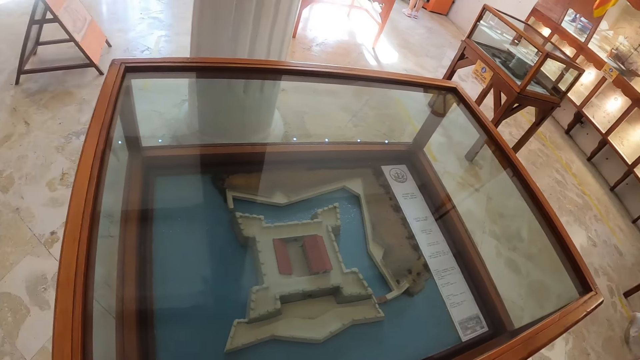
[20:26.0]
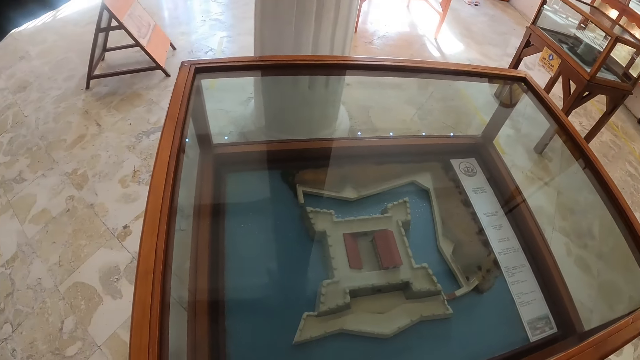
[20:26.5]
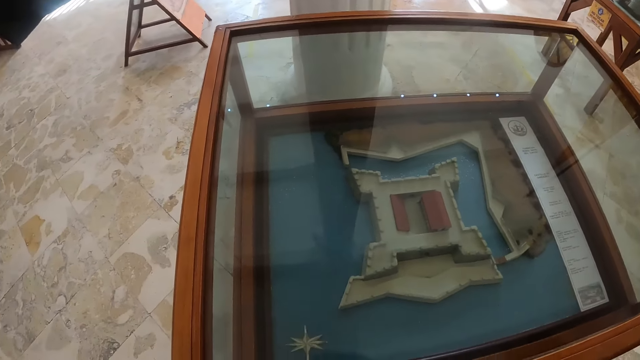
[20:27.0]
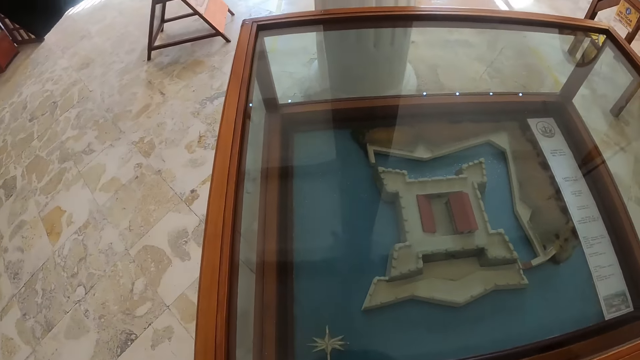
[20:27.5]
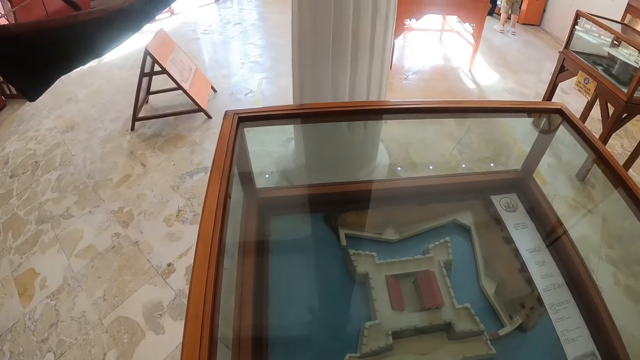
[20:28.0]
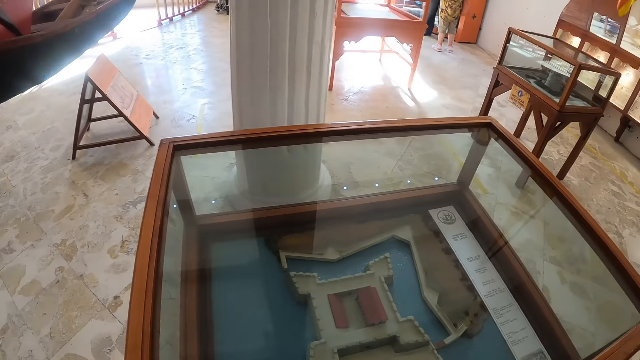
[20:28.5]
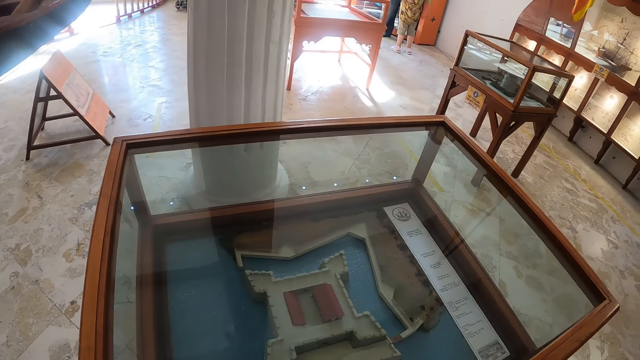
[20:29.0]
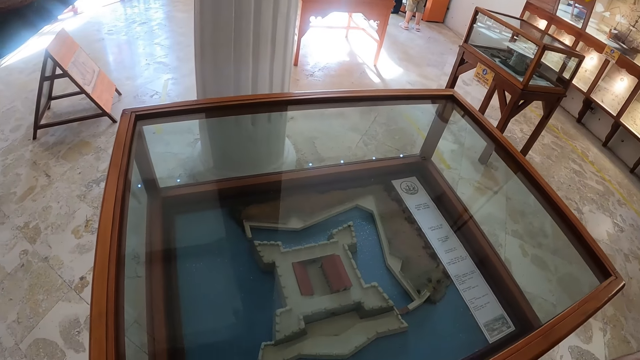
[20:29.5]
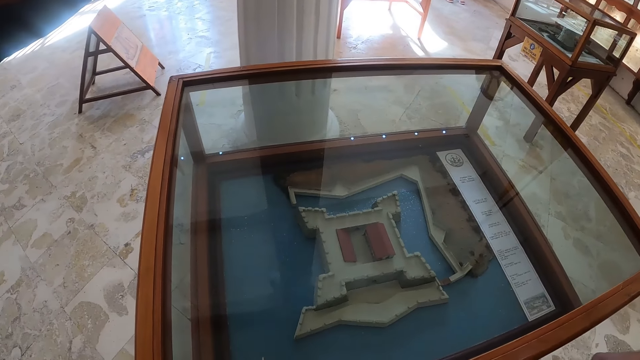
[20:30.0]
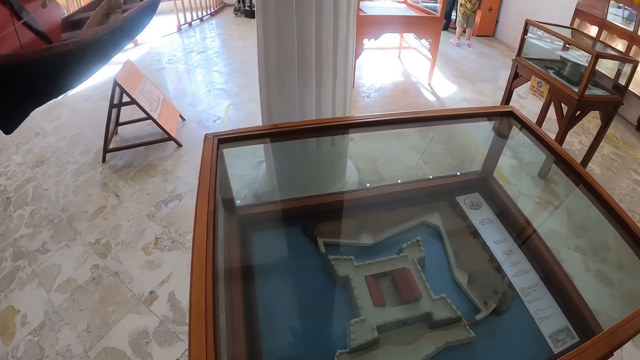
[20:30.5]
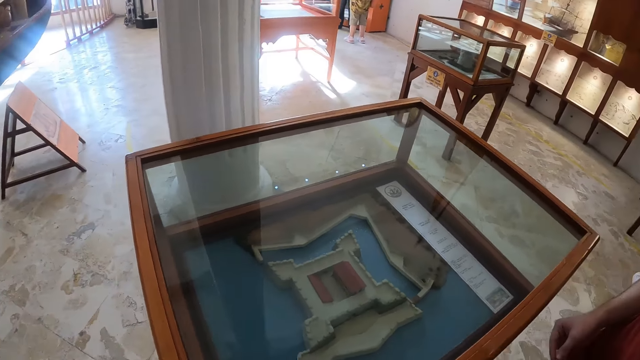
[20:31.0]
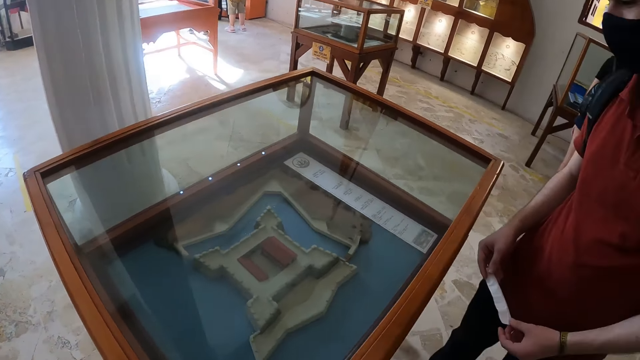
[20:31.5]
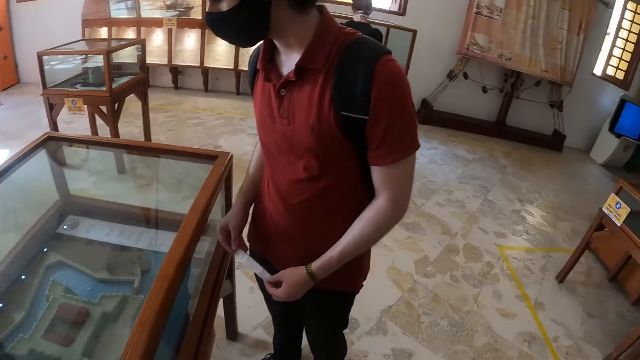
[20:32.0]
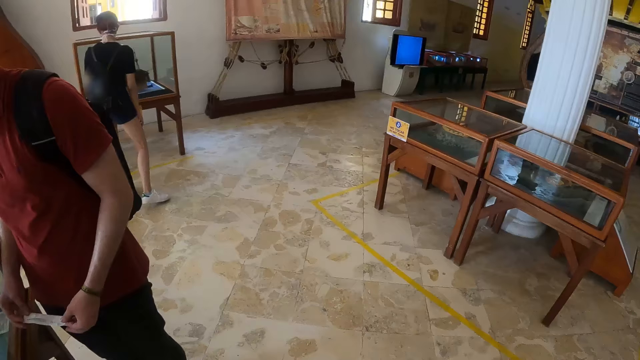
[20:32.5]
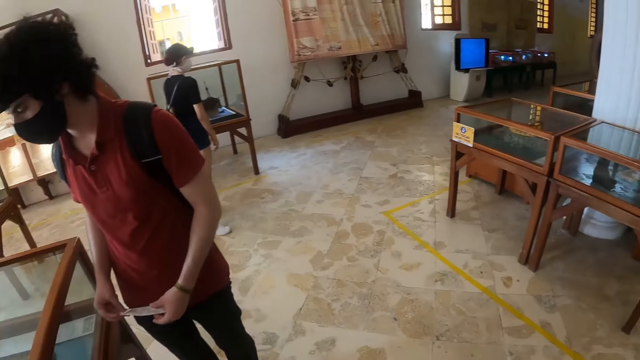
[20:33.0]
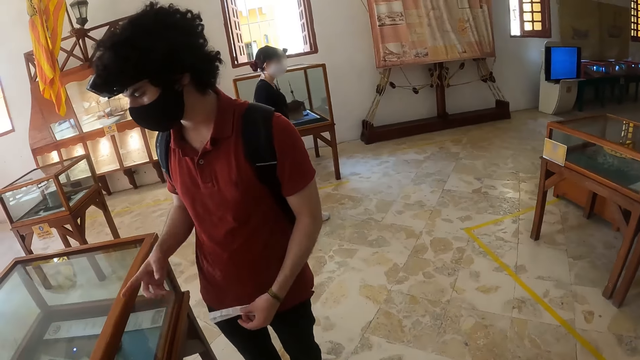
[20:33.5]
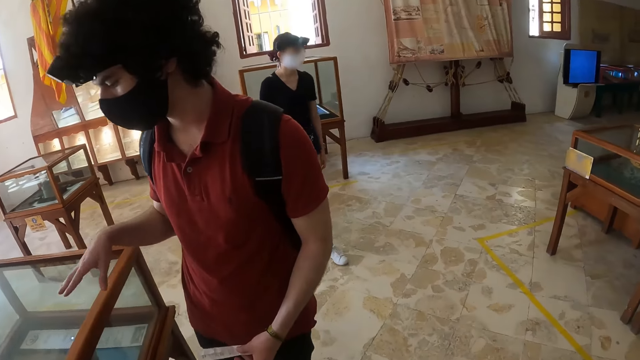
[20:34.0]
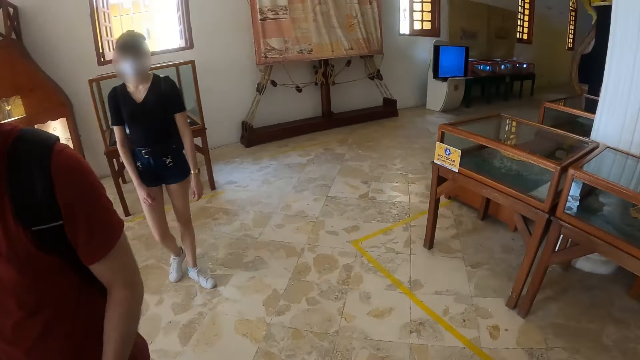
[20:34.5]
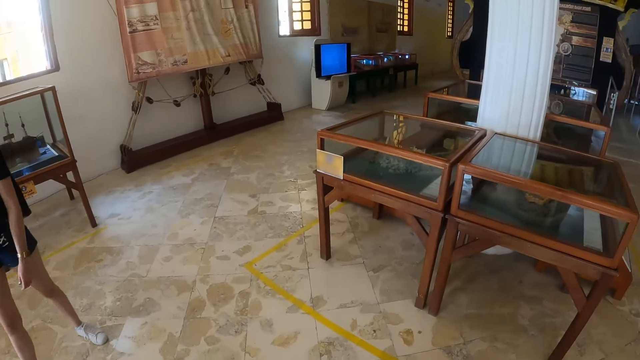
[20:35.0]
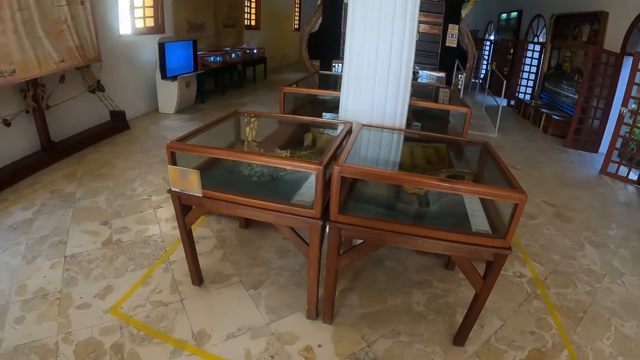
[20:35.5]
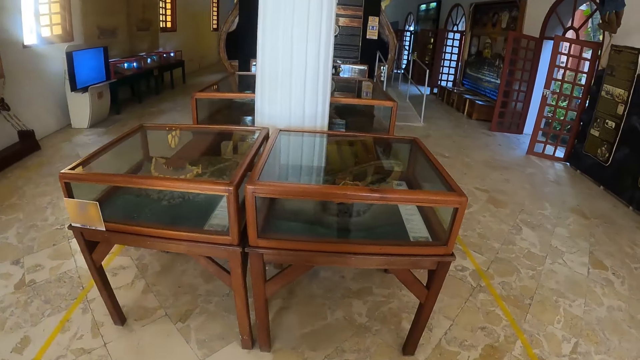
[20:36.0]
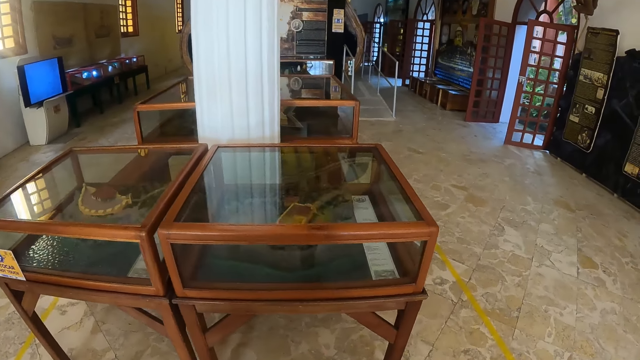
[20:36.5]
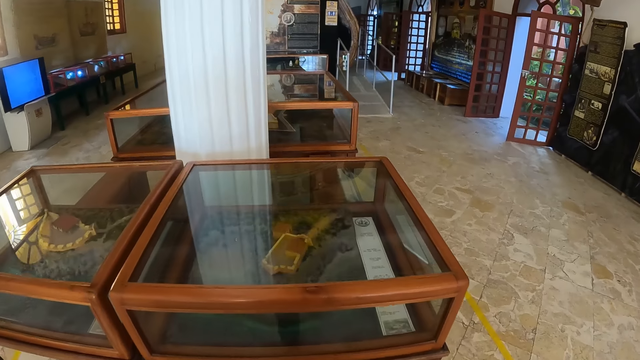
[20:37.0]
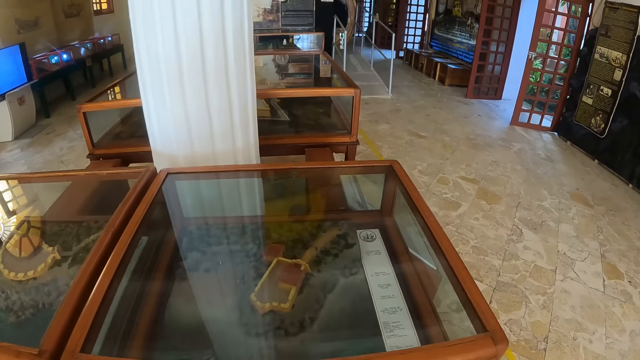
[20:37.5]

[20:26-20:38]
The camera wearer turns around. A man looks at the exhibit. The man holds a paper. The camera wearer walks around the museum. A woman walks around the museum. The camera wearer walks around the museum.

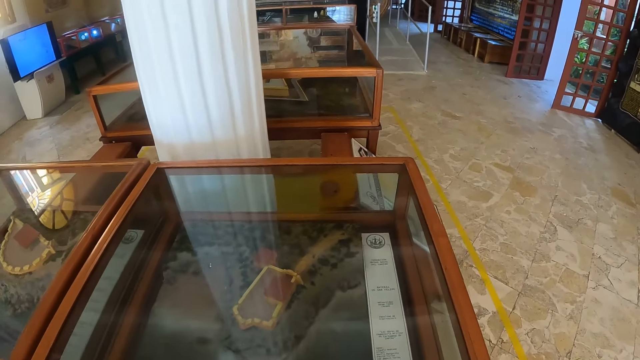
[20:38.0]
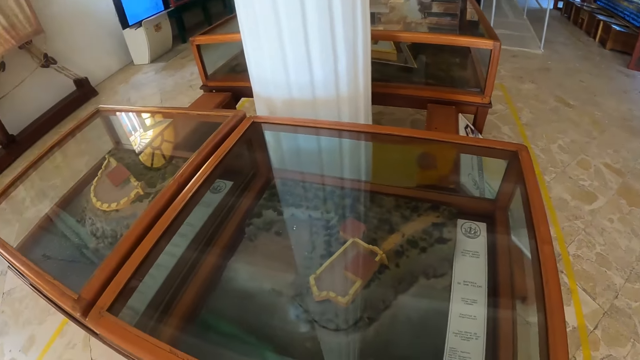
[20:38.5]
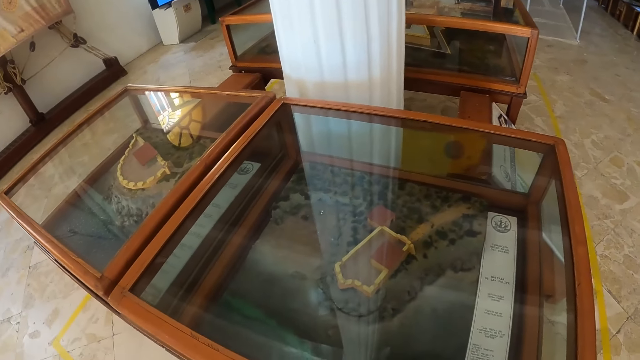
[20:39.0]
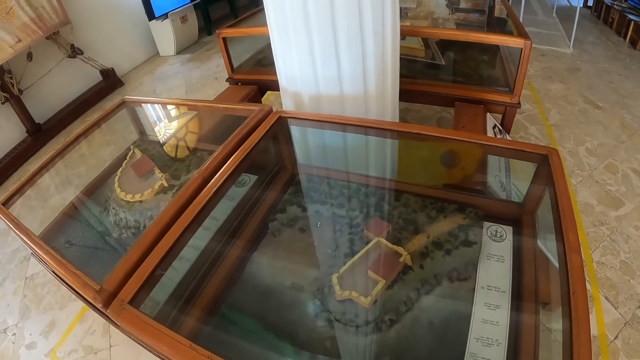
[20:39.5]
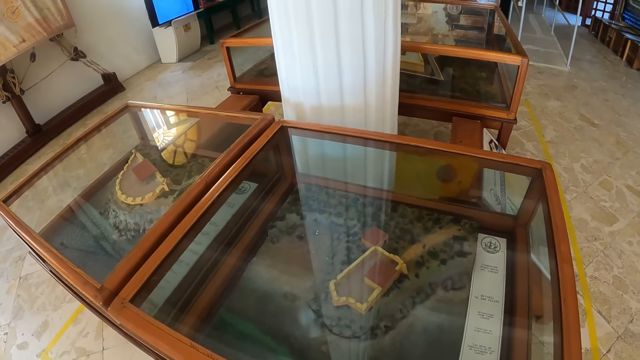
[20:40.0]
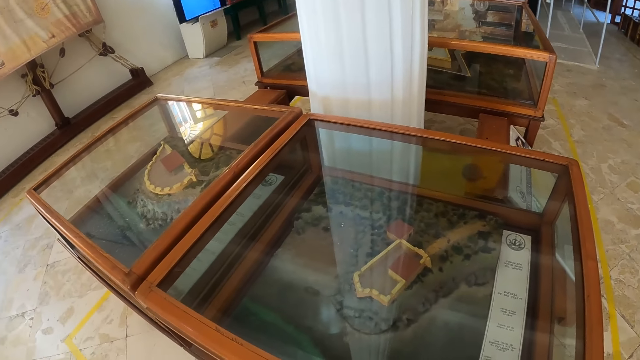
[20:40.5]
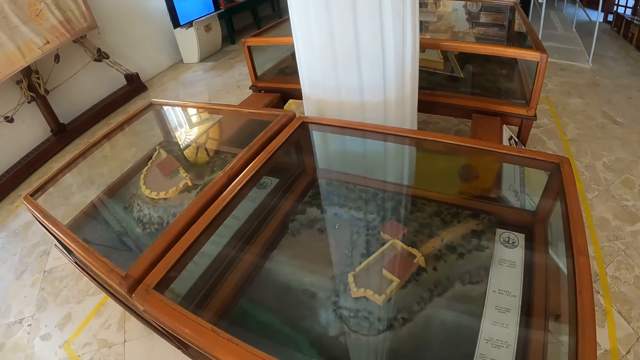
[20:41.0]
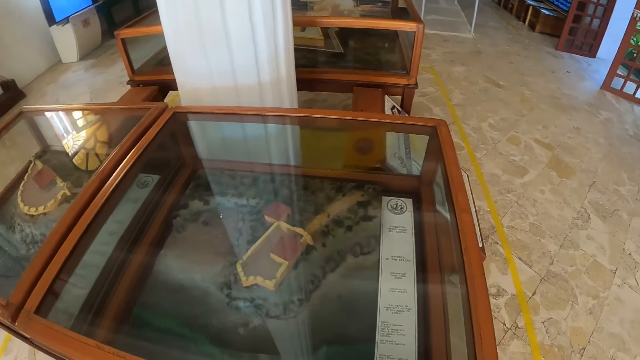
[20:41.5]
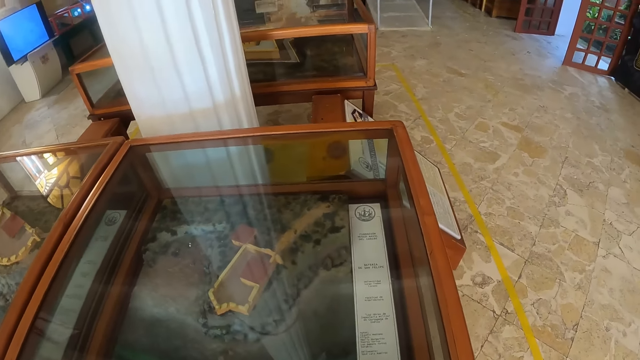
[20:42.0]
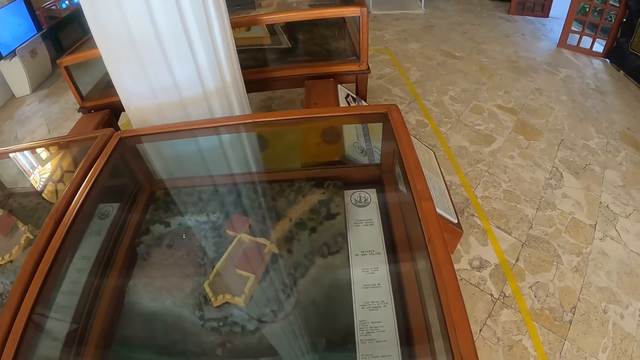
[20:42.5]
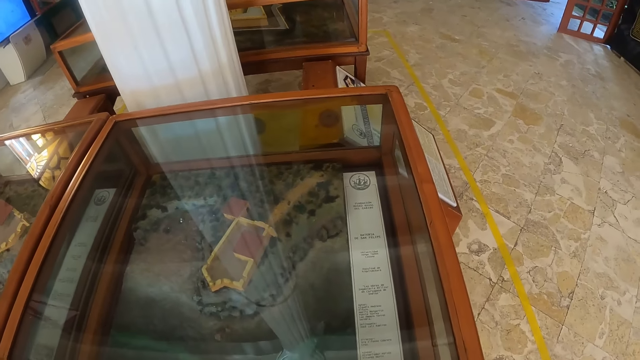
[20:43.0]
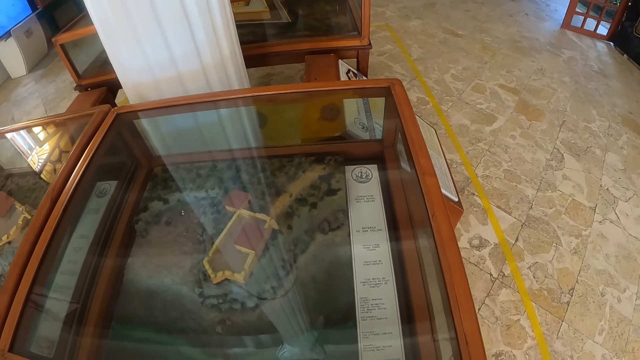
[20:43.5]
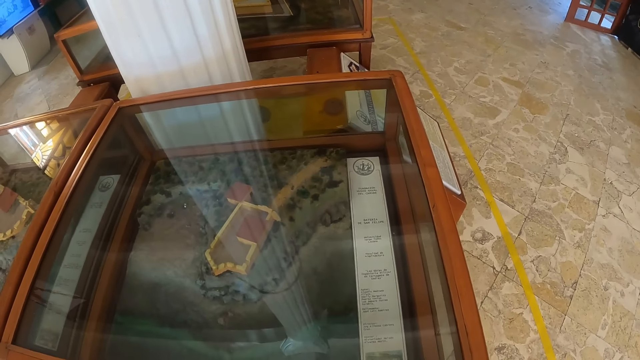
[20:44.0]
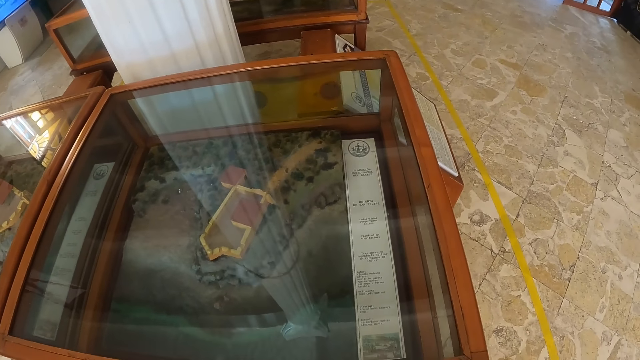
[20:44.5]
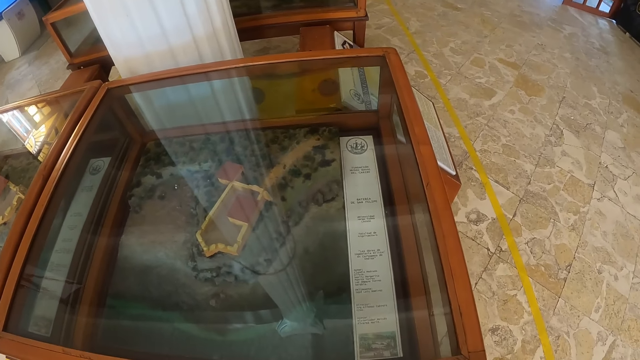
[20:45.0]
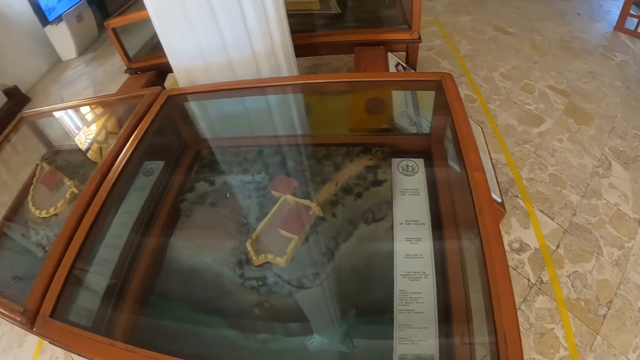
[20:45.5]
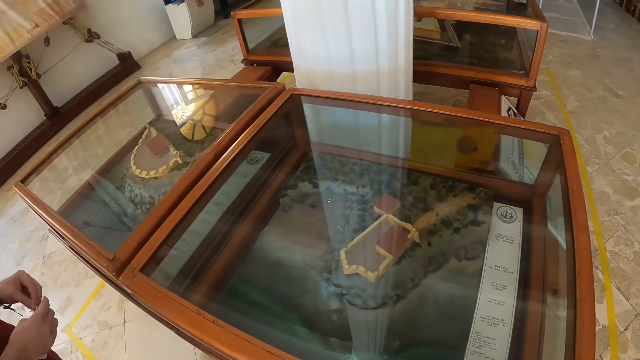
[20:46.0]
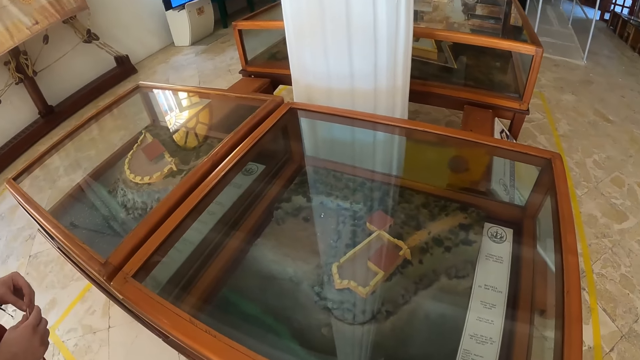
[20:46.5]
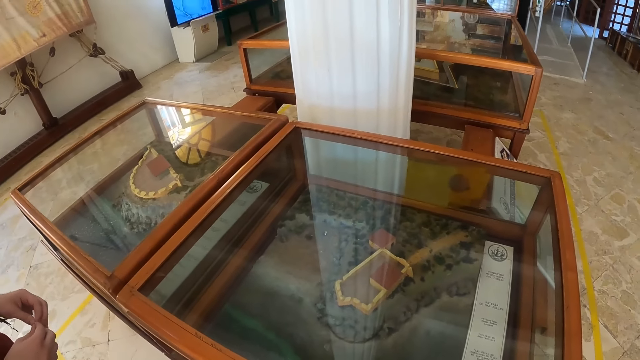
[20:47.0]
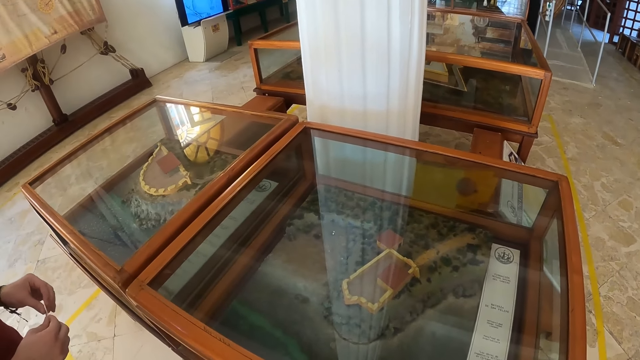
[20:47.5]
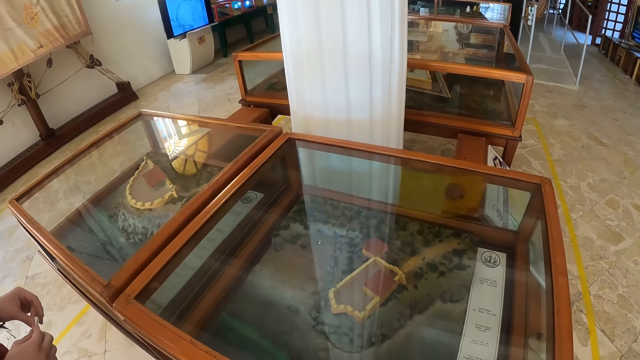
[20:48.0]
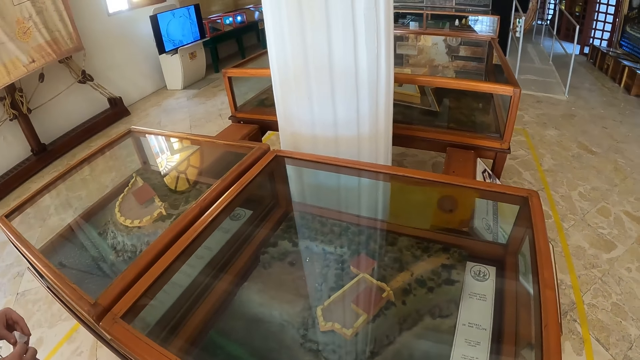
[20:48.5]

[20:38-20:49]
The camera wearer looks around the museum collection. They look at something.
